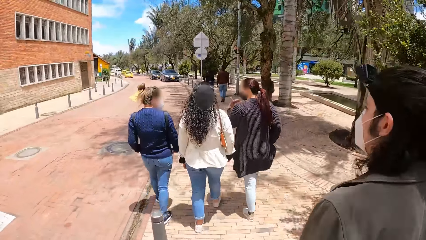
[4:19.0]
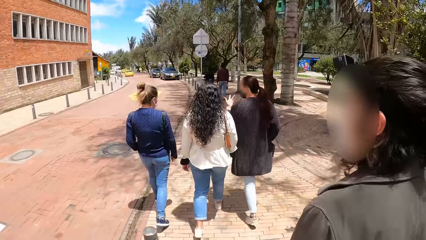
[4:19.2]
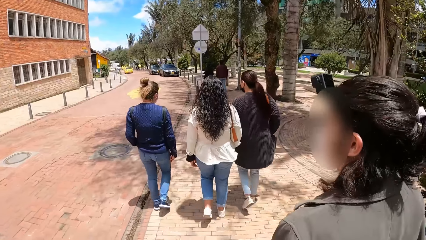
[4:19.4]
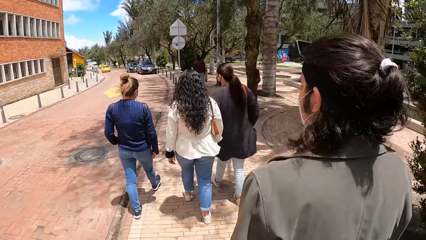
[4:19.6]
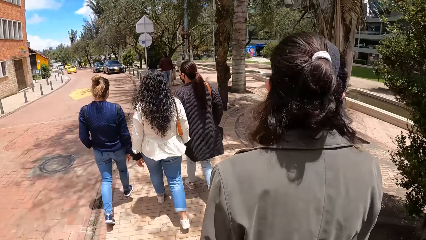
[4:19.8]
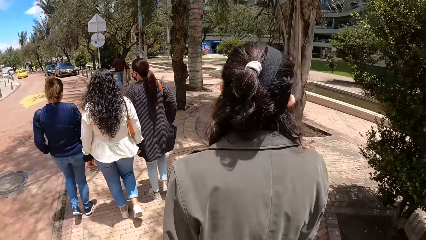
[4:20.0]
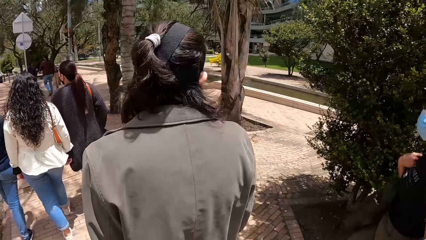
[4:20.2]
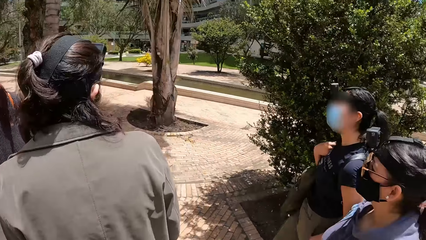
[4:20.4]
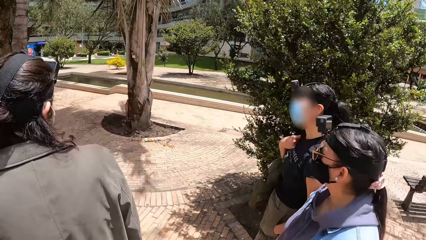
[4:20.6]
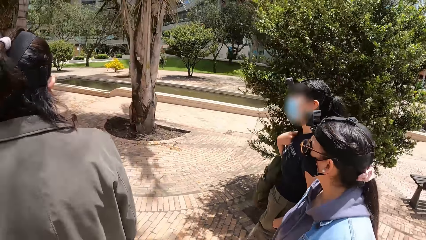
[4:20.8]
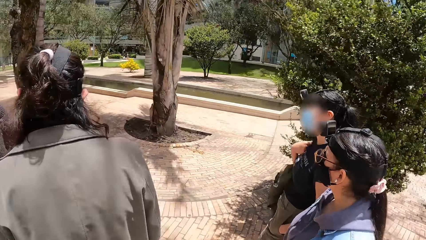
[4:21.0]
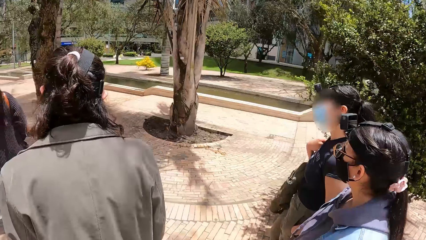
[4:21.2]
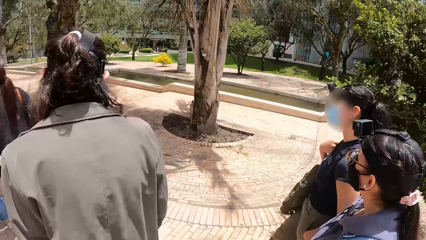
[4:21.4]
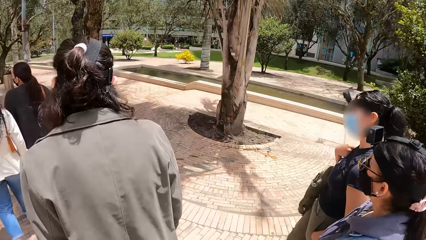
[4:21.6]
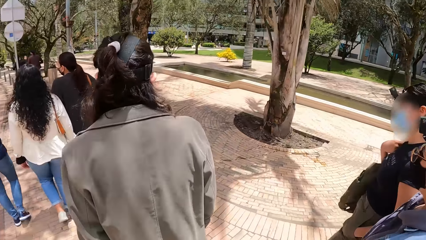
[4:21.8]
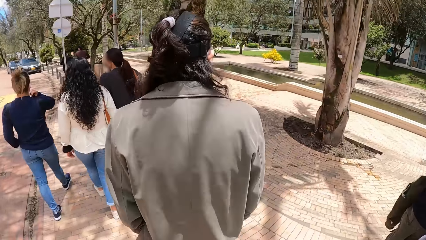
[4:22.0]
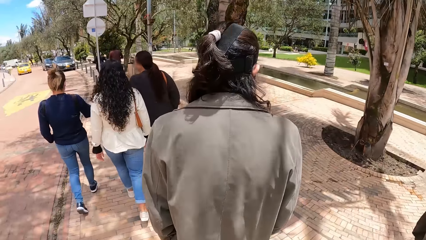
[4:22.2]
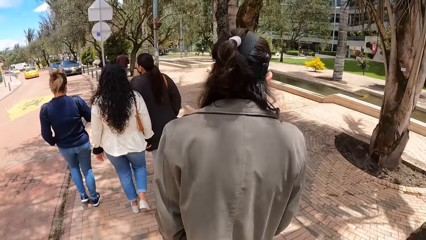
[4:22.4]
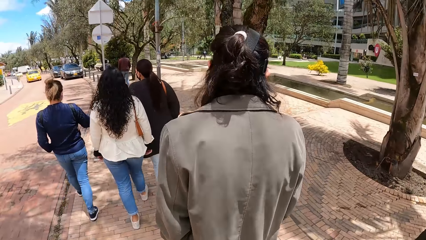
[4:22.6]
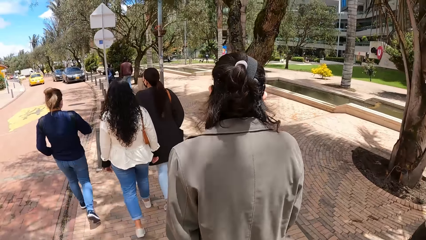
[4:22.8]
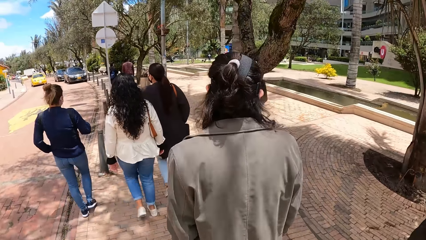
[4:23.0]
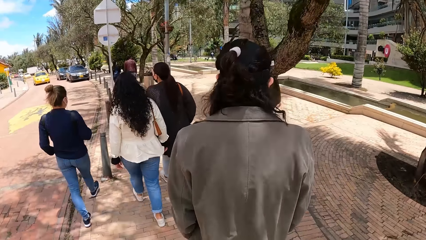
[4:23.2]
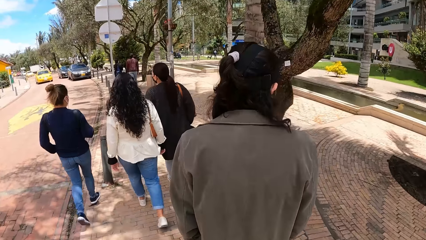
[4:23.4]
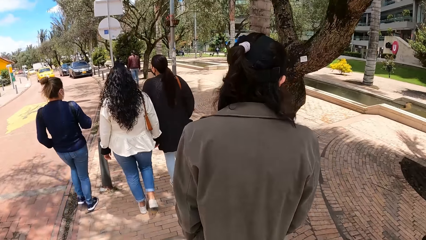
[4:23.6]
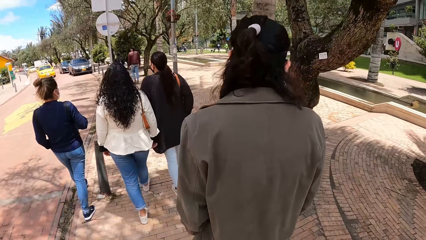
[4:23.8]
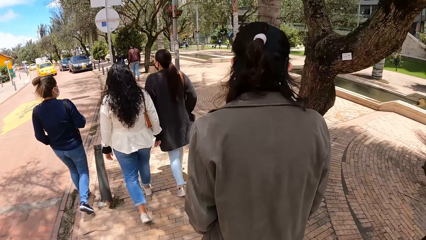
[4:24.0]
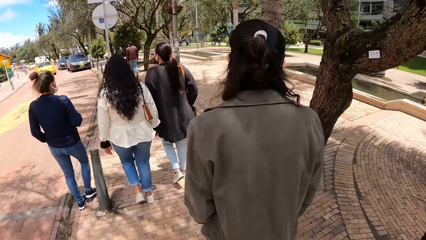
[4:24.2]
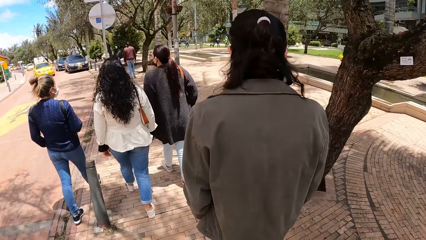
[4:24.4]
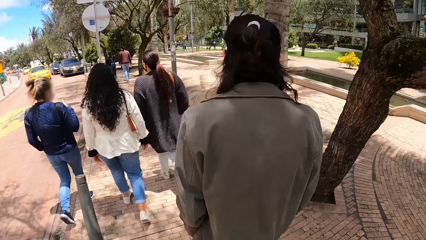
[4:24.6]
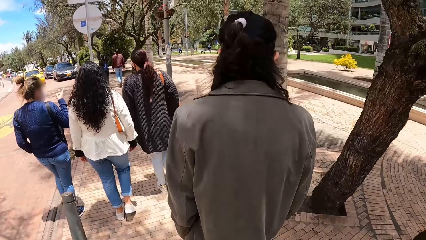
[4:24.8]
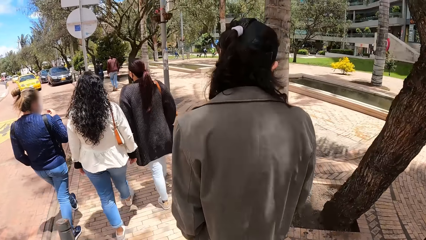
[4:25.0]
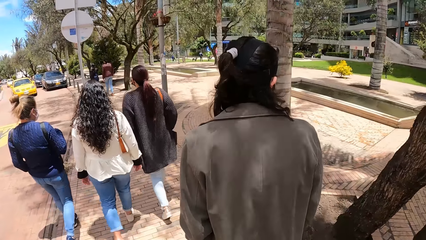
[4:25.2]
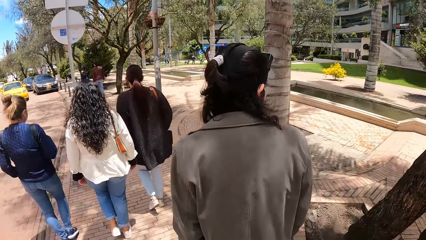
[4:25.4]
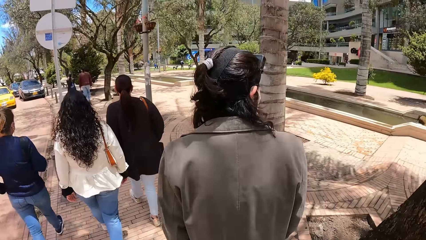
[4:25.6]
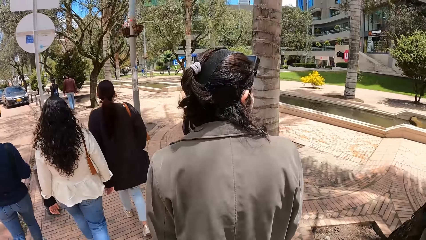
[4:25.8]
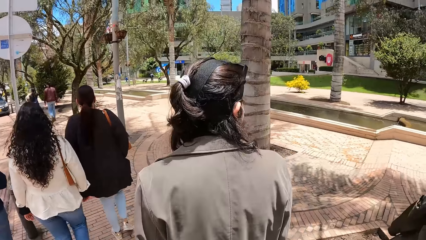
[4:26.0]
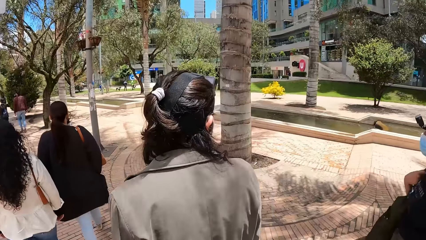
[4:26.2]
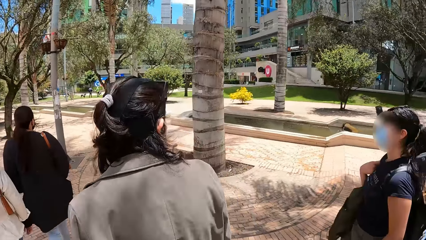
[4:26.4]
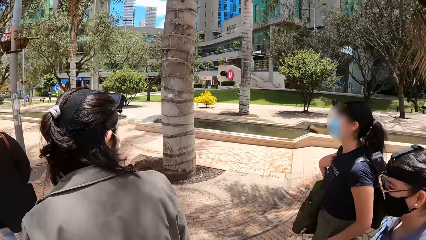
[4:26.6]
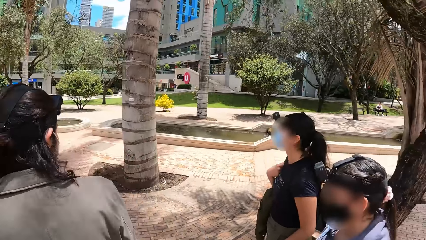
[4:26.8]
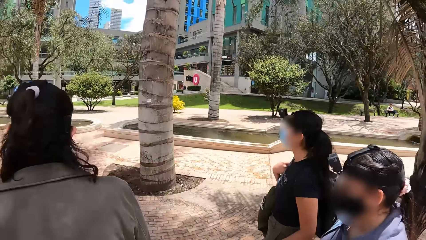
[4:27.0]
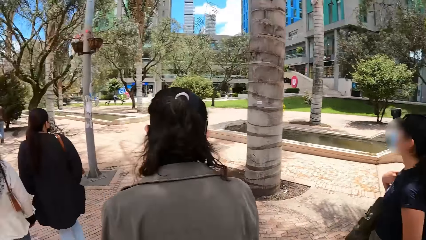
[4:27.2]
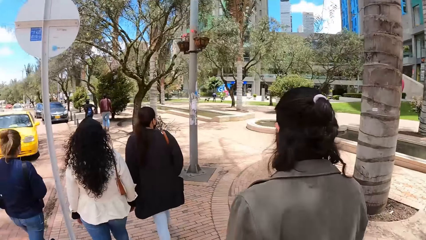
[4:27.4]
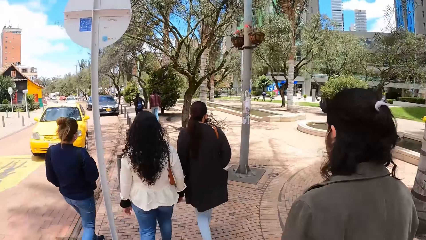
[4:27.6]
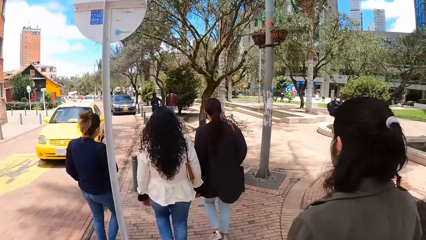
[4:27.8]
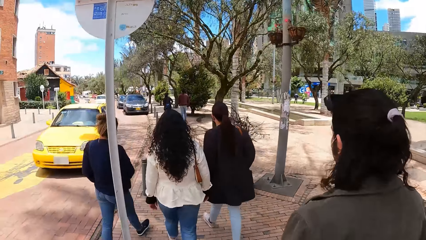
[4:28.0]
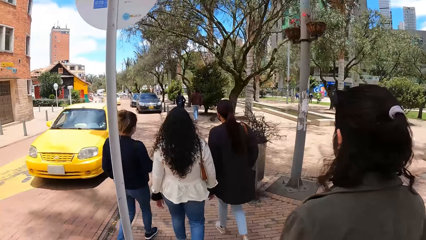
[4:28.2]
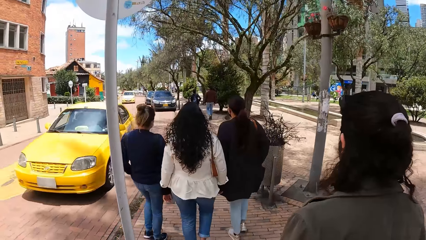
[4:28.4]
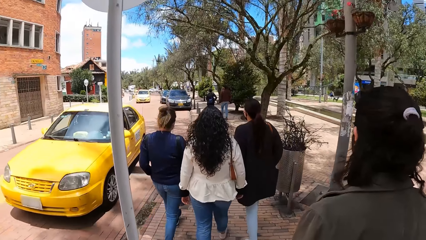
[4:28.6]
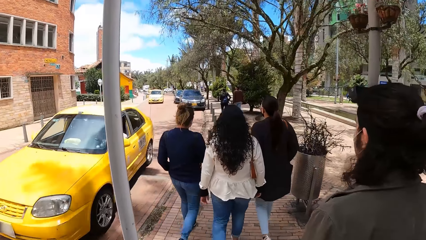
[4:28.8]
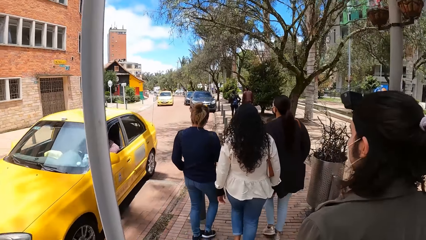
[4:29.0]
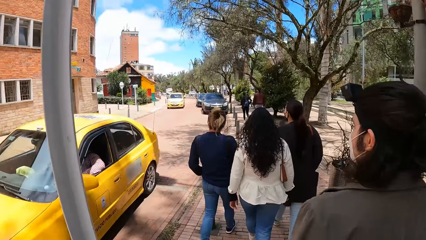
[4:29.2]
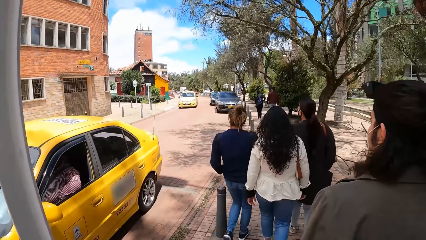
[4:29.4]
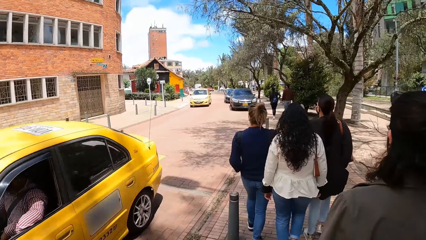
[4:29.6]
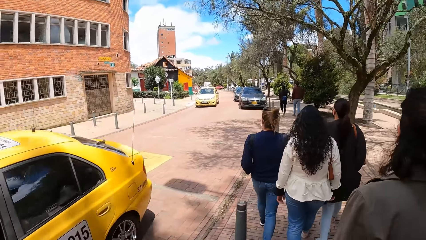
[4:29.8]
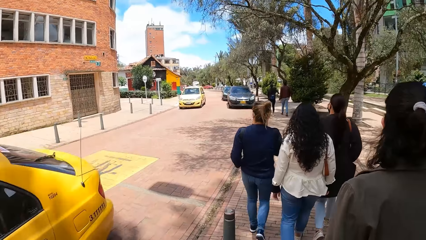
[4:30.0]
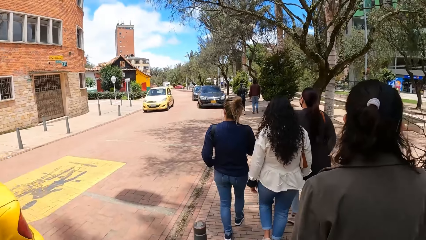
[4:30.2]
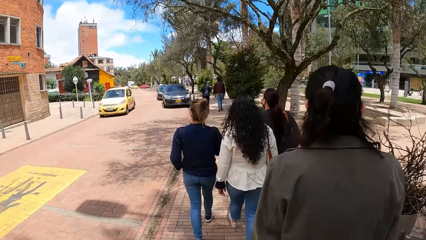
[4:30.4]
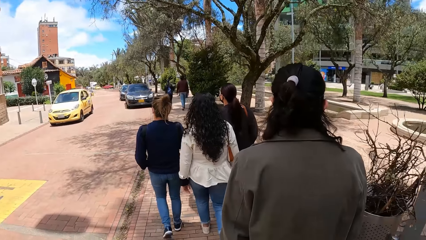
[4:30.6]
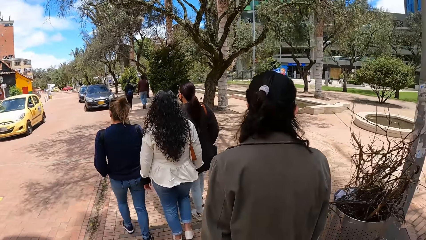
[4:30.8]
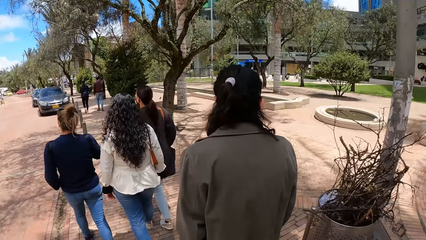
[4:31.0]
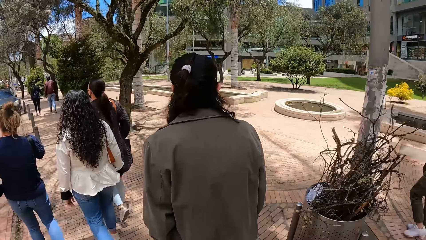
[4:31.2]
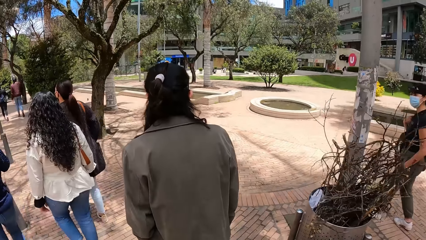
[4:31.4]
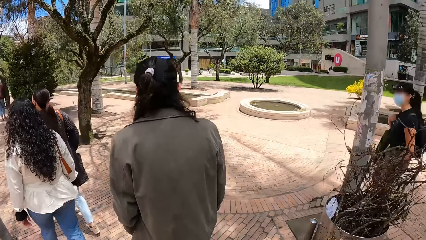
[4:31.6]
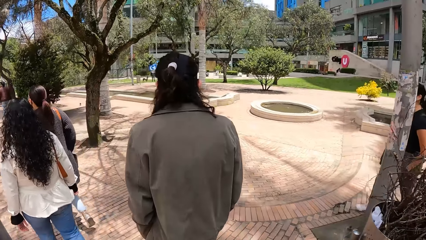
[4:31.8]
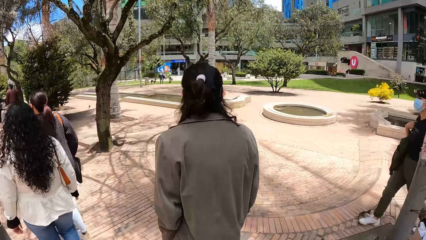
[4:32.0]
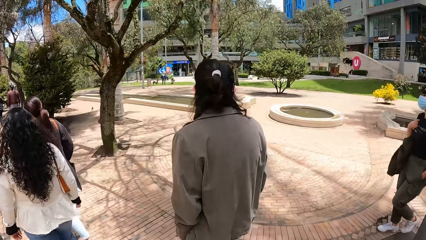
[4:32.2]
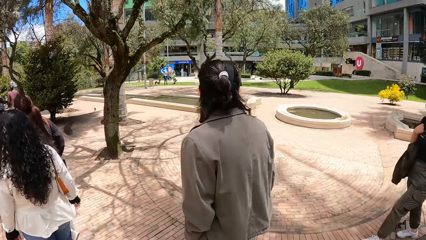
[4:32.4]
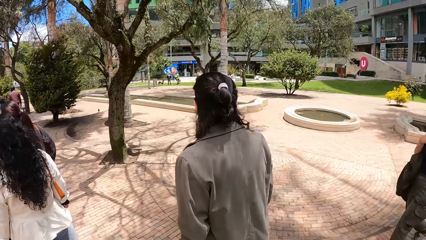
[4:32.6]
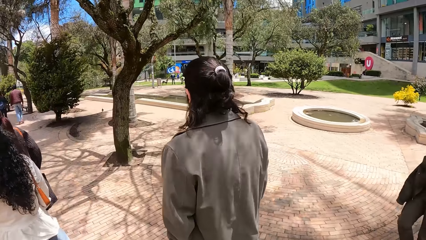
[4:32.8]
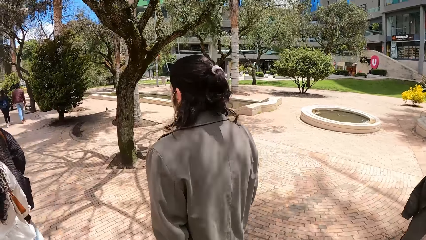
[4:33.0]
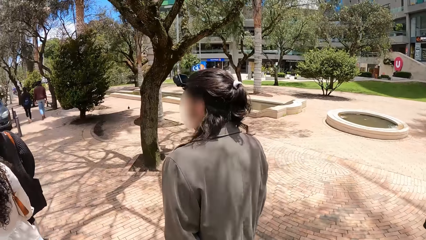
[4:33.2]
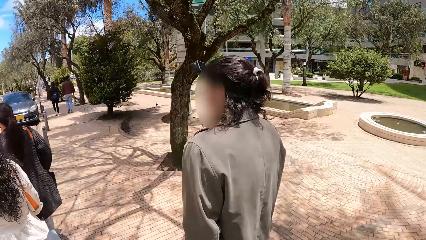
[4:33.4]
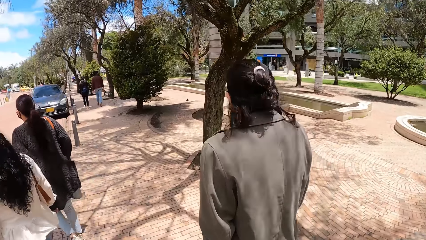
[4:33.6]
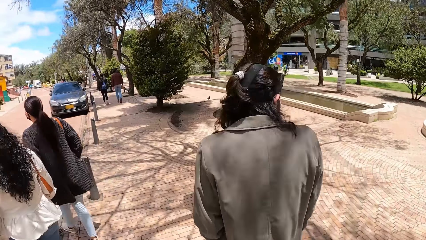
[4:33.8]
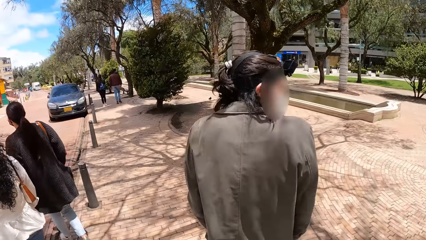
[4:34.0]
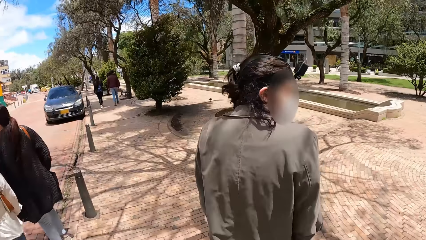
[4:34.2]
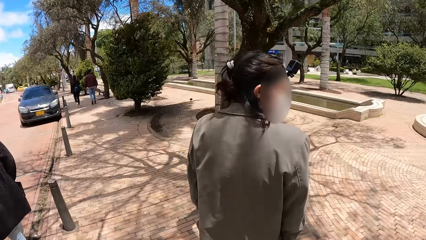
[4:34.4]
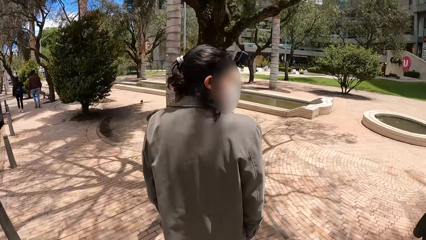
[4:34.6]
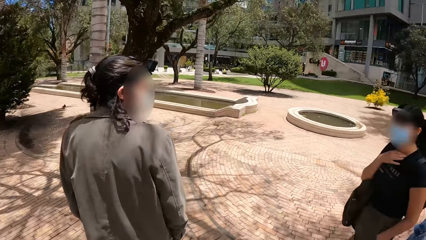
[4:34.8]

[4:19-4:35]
A yellow car drives past the camera wearer.
